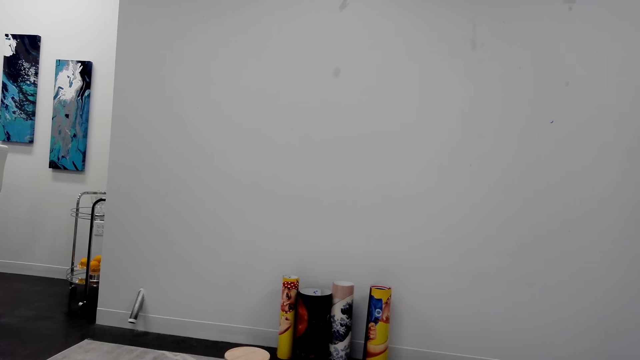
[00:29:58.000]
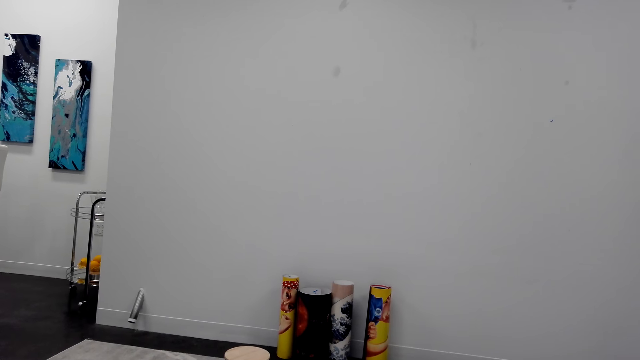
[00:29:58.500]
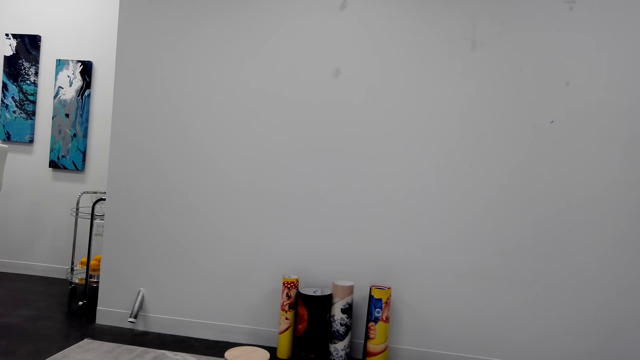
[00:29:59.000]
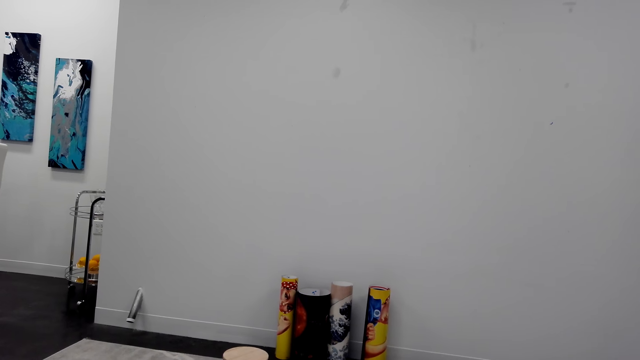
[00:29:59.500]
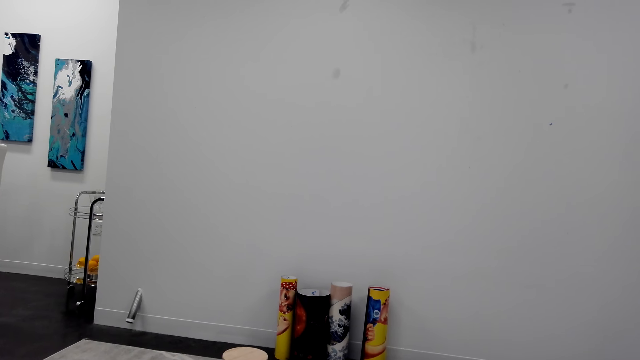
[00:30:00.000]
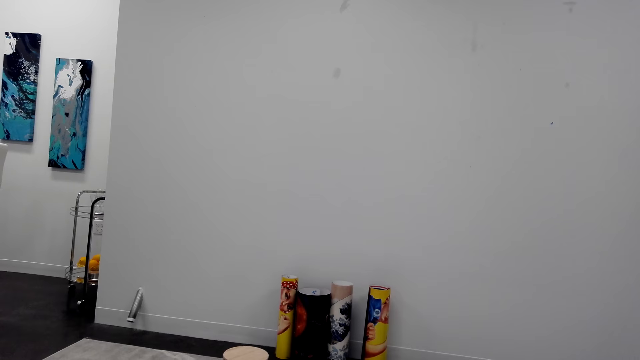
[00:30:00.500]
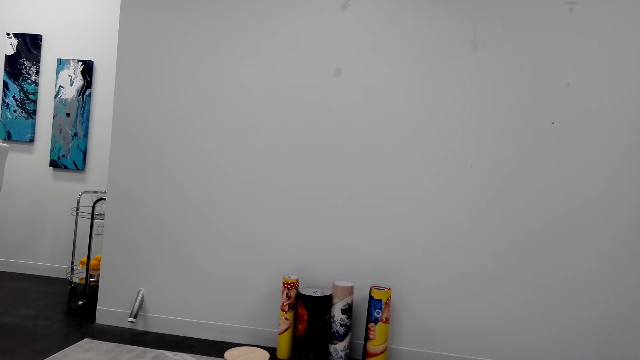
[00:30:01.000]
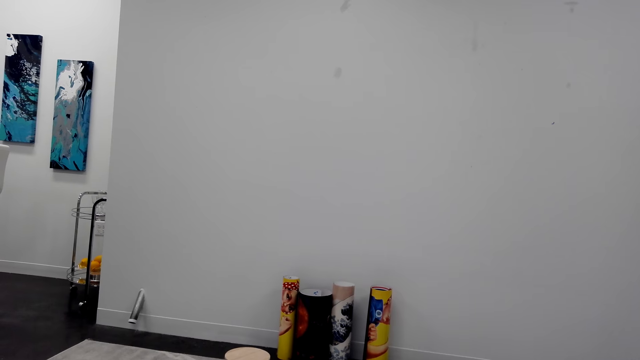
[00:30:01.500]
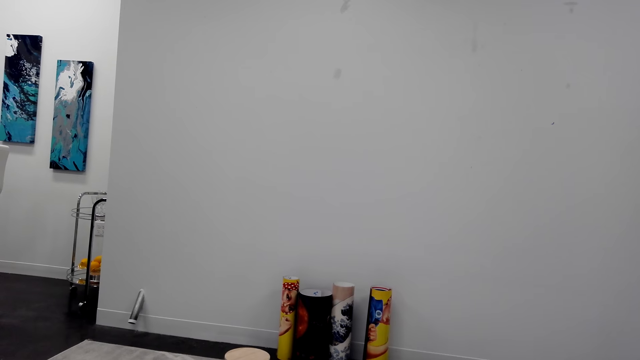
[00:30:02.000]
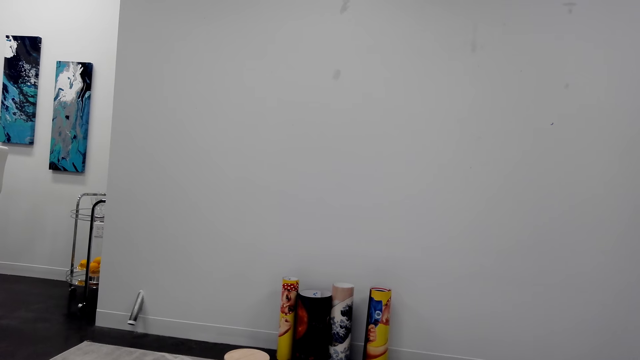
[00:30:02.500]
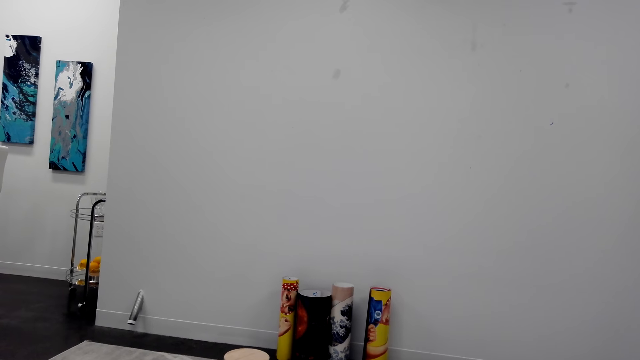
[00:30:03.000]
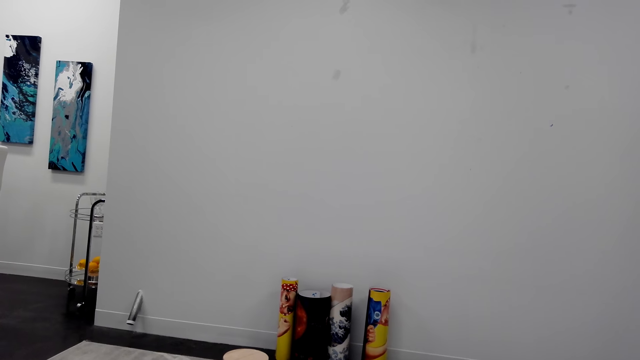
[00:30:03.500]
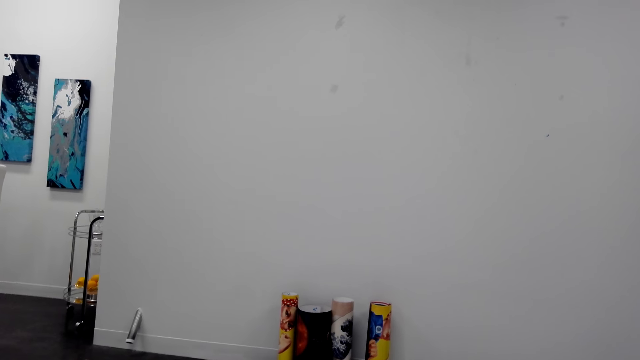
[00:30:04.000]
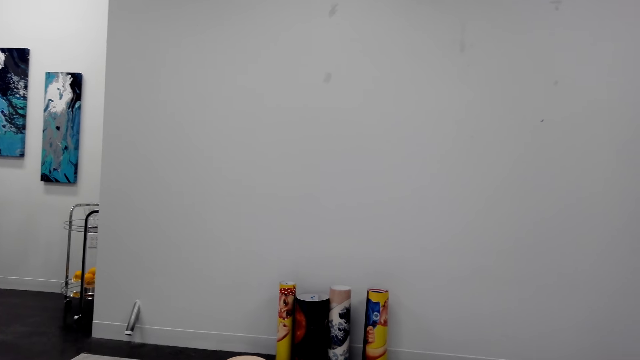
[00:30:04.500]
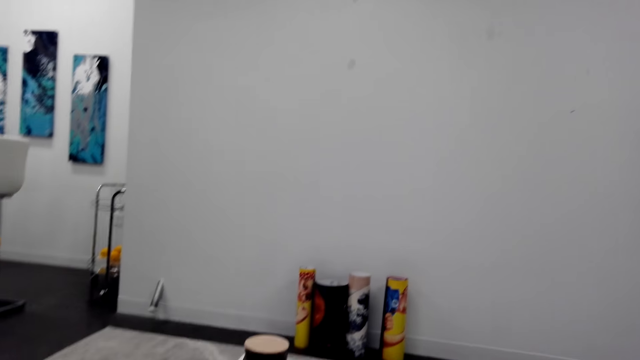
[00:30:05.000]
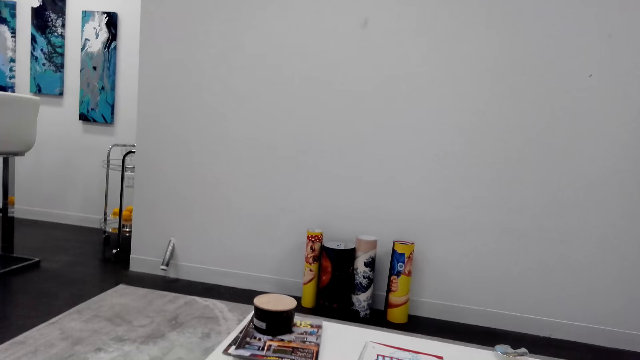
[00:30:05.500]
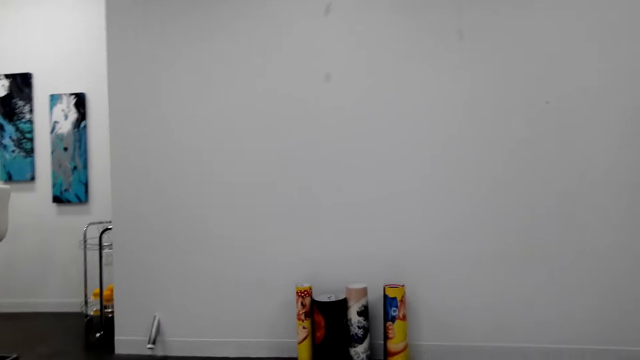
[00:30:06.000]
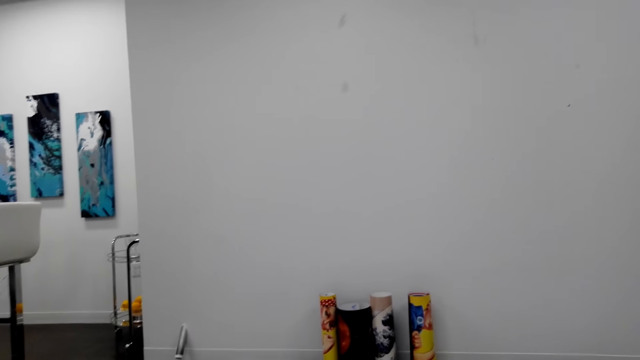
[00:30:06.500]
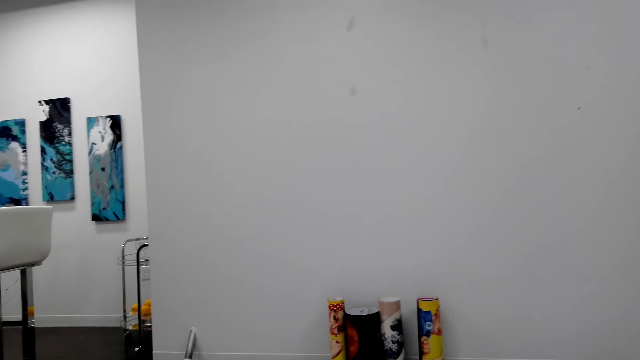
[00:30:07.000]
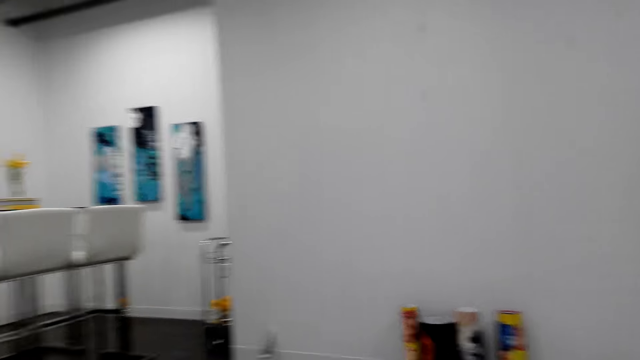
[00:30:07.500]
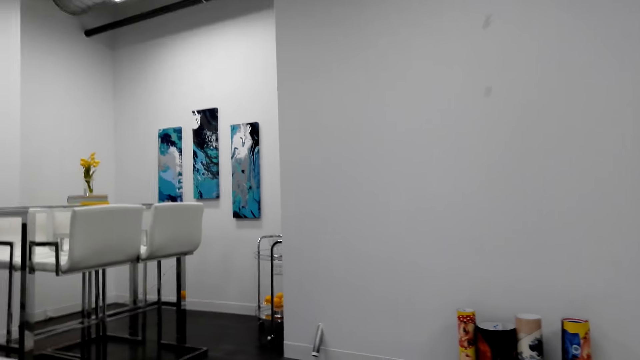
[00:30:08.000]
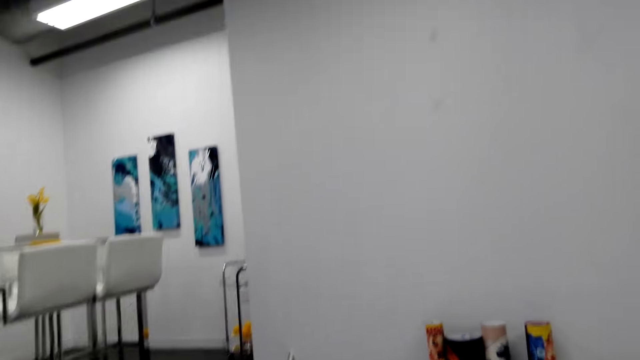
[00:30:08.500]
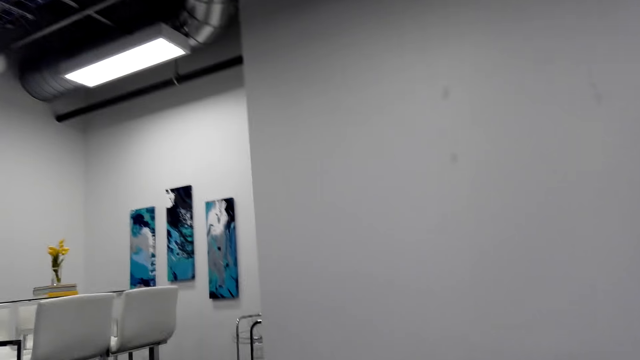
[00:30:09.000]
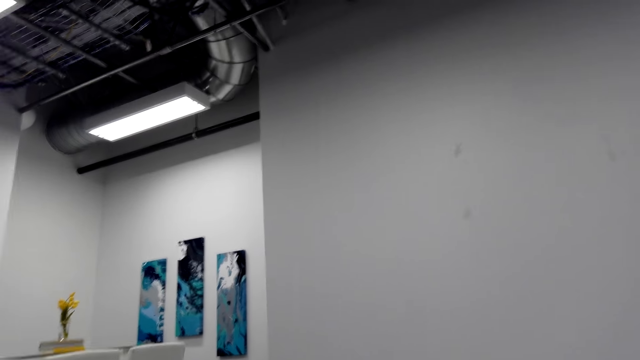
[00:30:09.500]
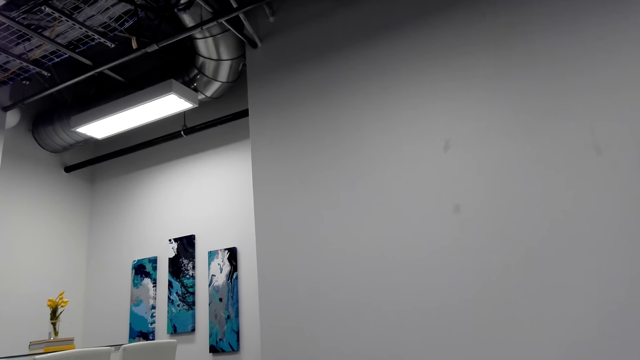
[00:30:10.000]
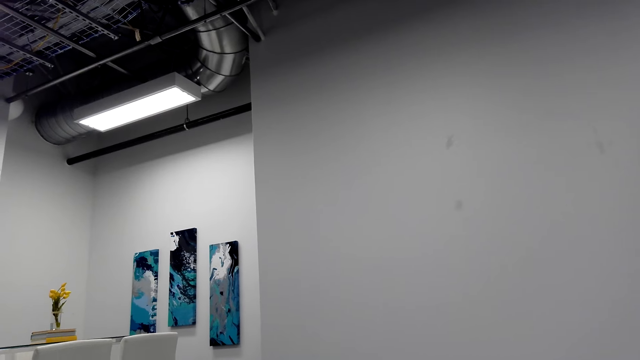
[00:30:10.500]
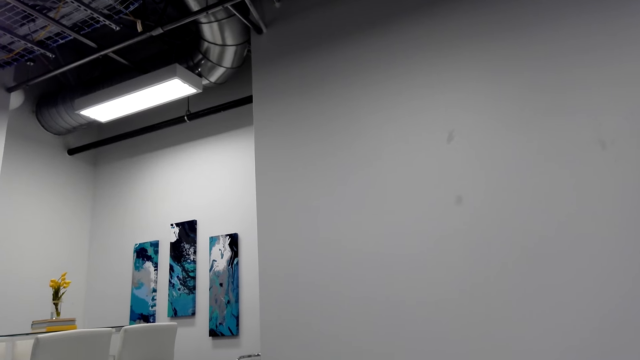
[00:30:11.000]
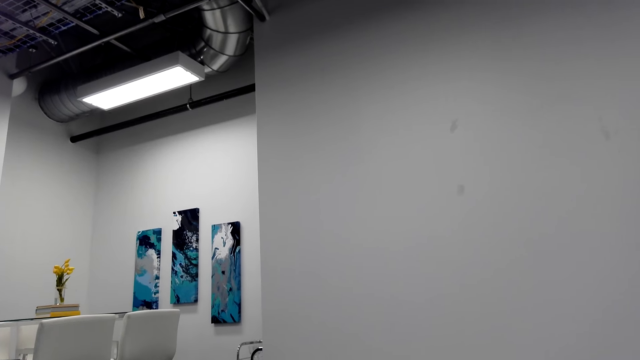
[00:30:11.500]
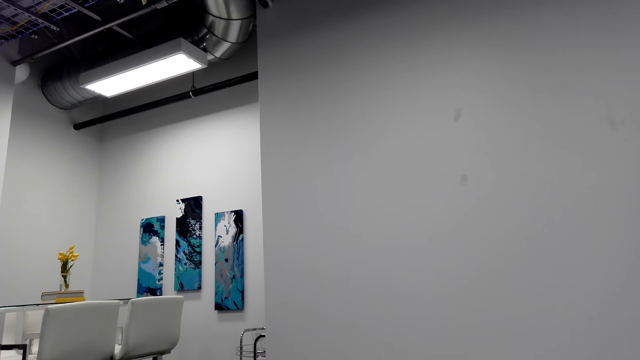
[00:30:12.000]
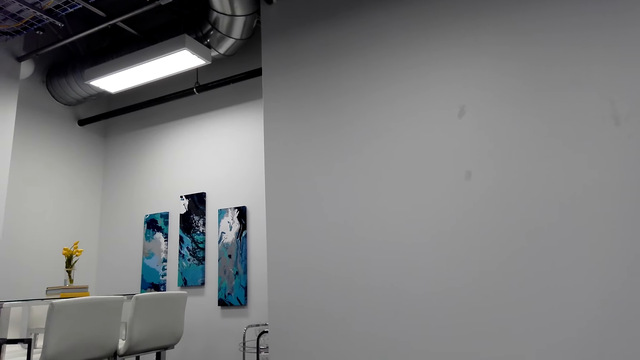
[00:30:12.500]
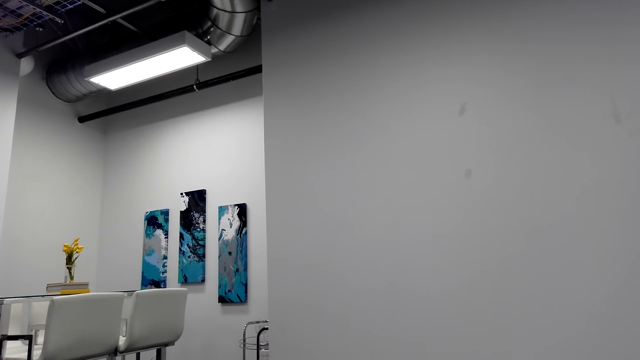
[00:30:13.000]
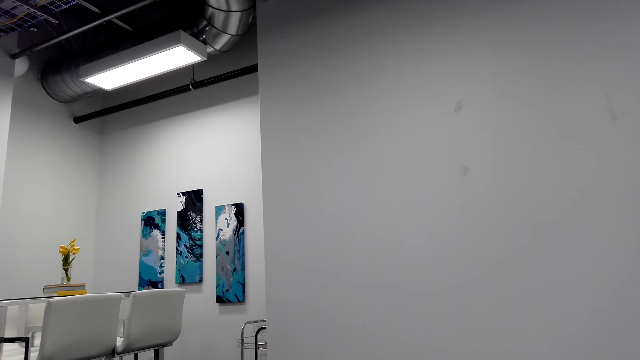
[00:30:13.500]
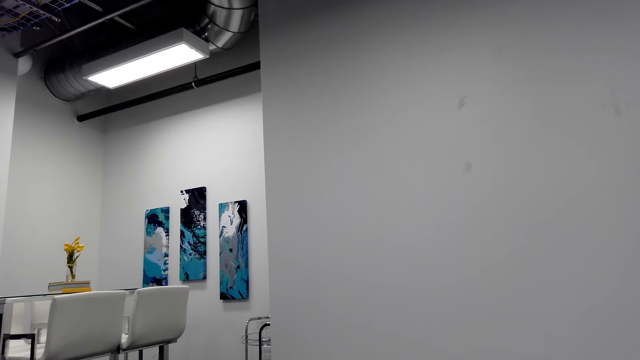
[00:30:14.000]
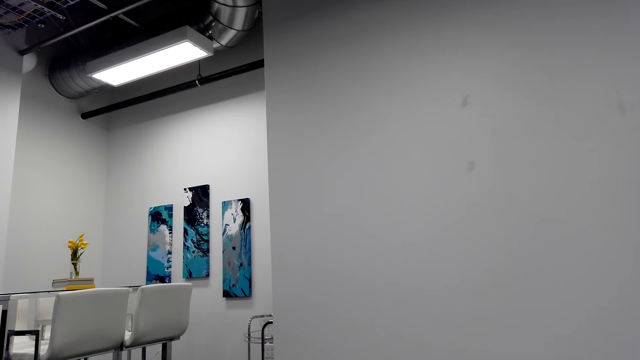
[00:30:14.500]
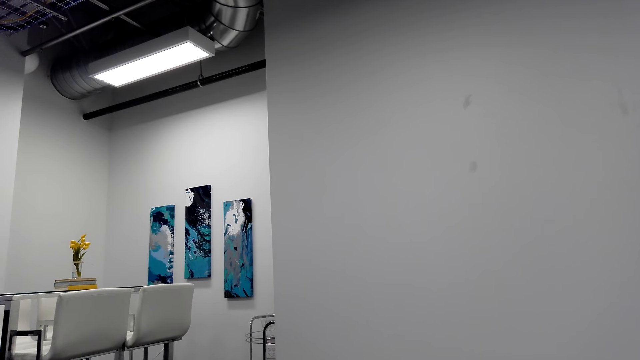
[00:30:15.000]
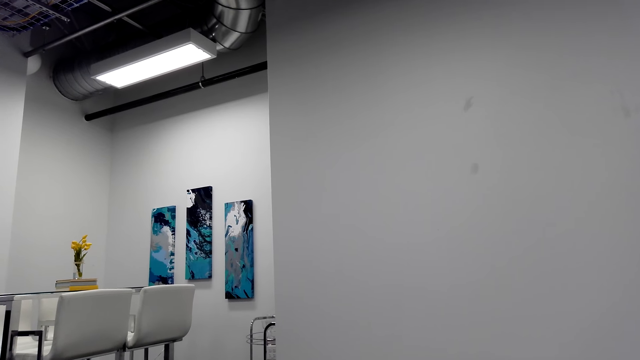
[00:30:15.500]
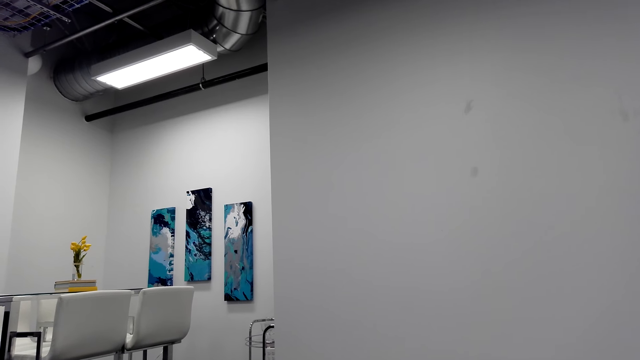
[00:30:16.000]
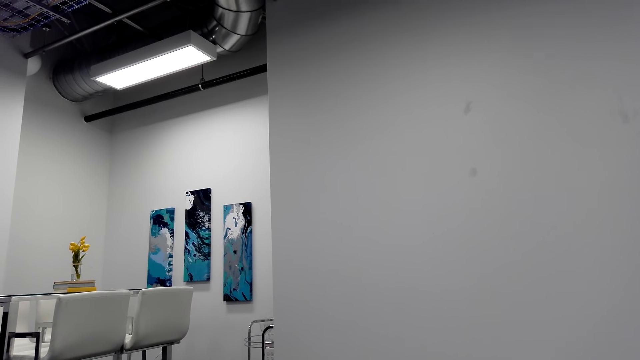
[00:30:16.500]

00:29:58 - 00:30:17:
The camera wearer stares at the wallpapers on the floor. They talk to a person. They stare at the paintings.

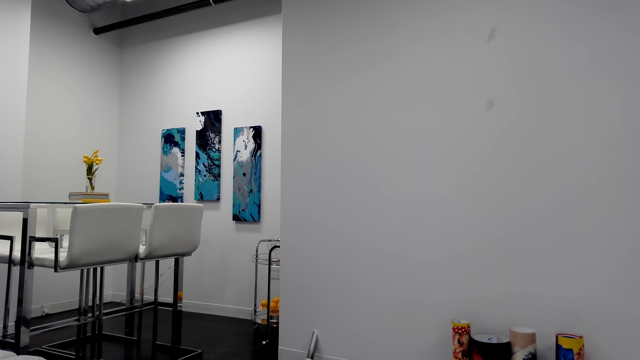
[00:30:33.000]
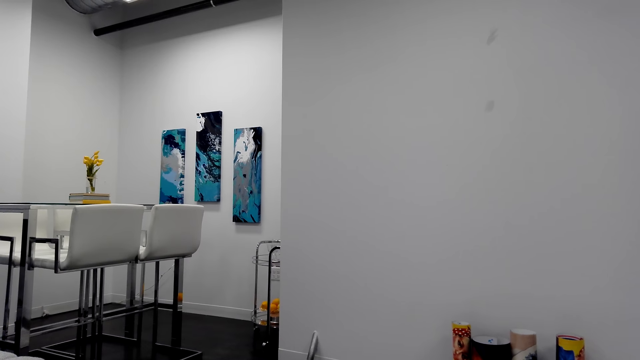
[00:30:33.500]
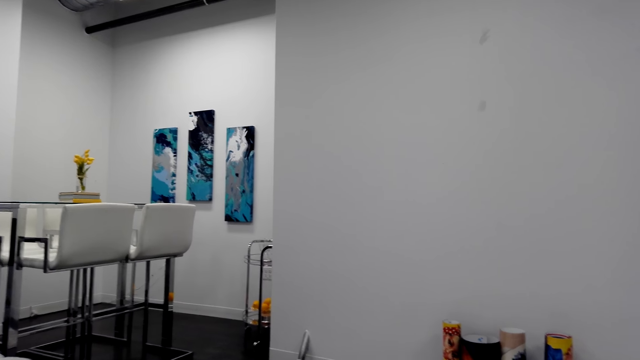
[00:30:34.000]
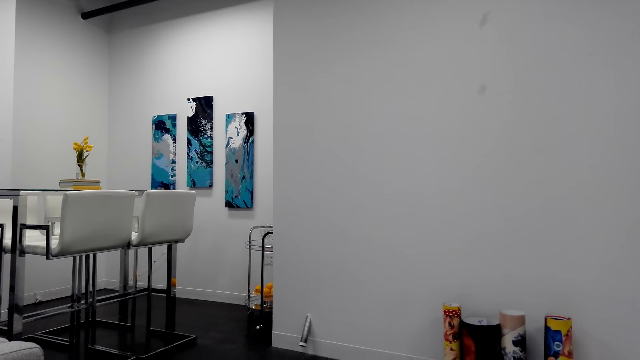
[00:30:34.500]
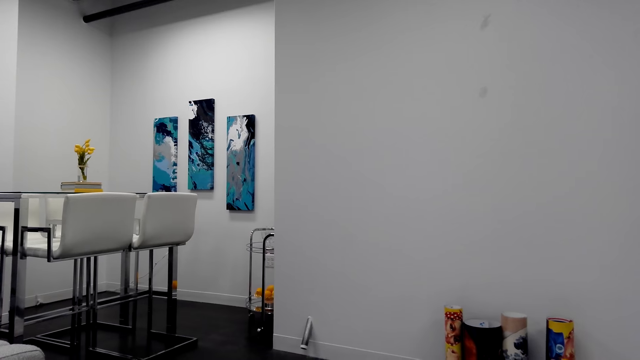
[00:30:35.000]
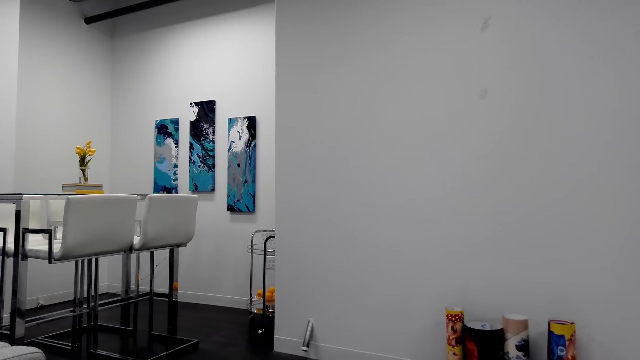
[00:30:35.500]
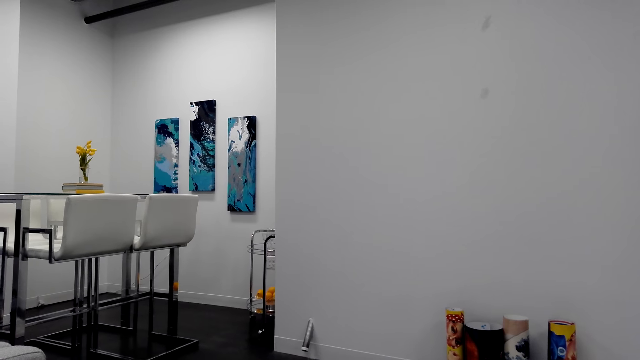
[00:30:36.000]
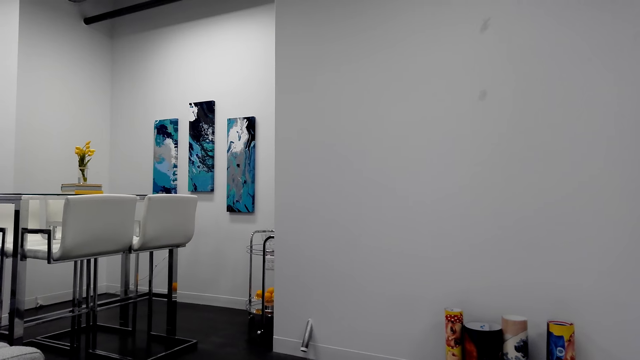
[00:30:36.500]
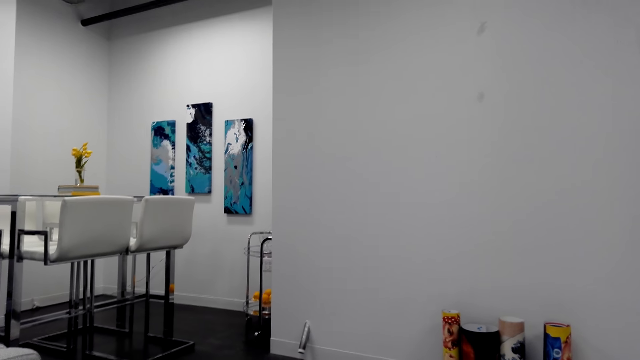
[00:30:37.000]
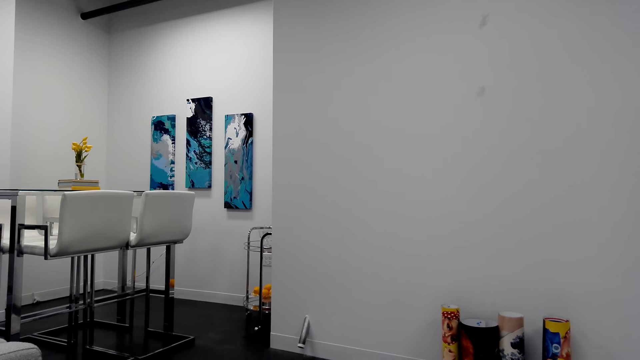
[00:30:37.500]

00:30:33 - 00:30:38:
The camera wearer talks to a person.
